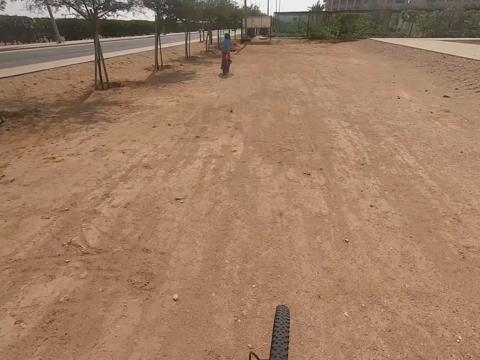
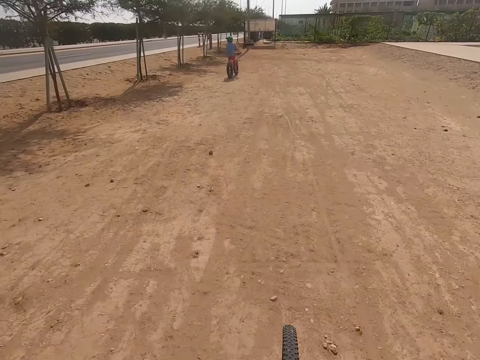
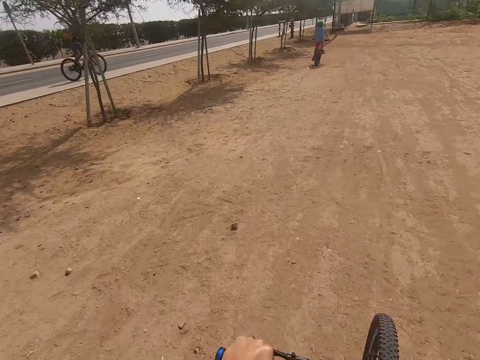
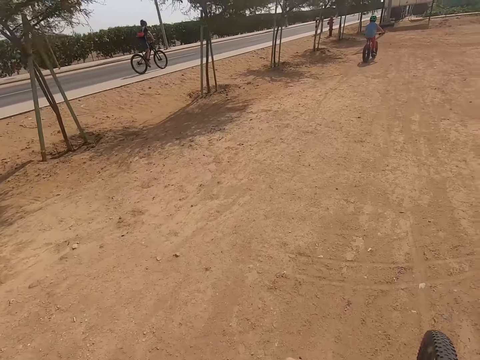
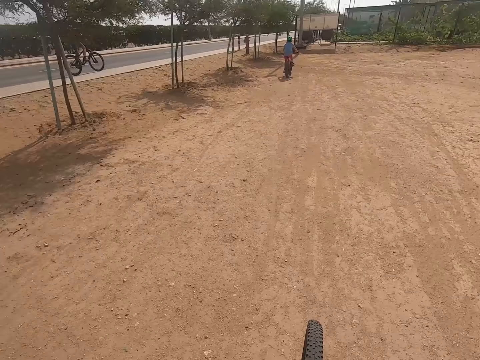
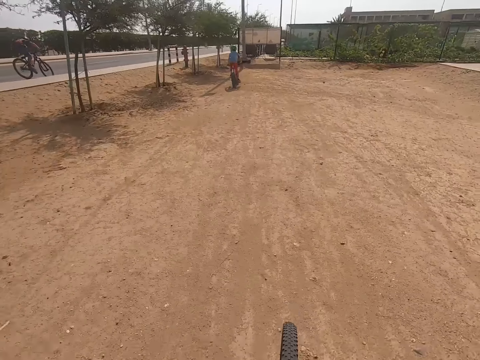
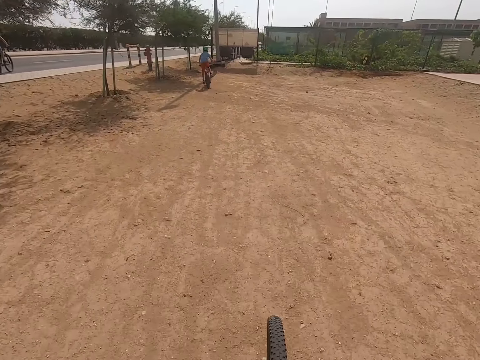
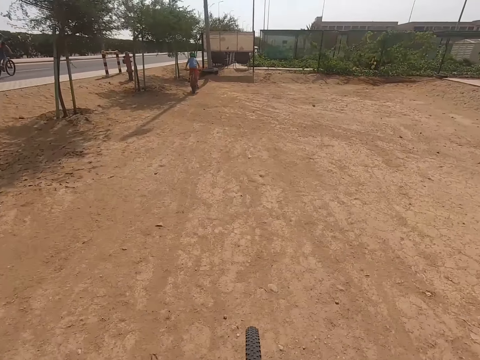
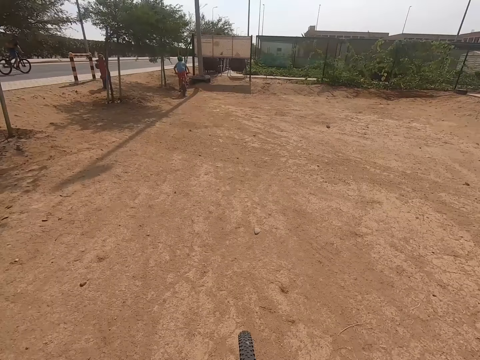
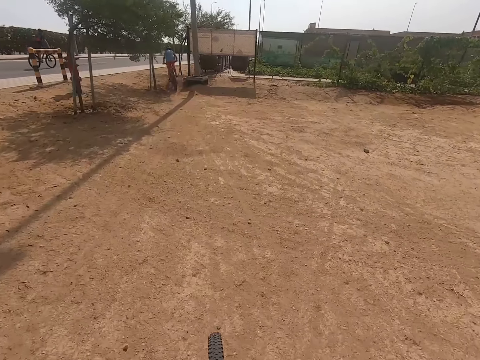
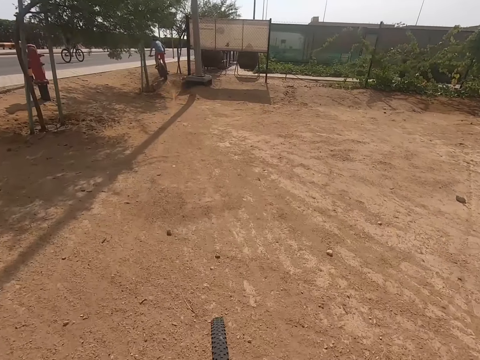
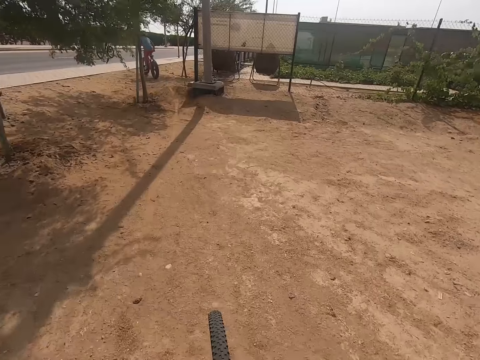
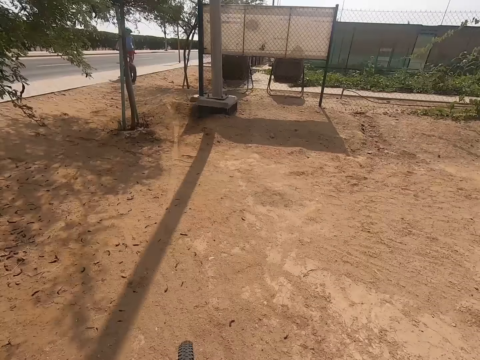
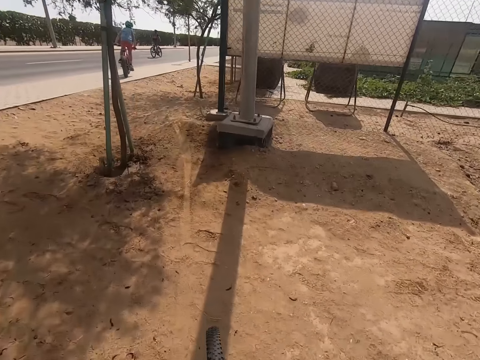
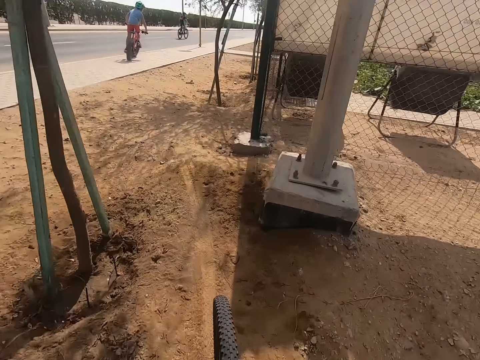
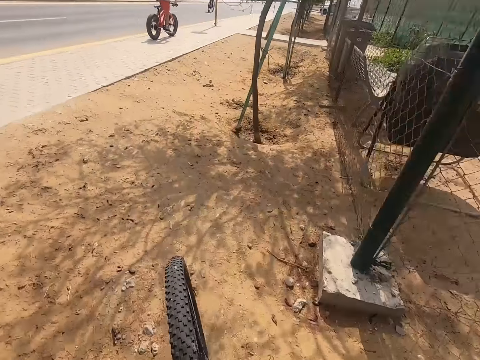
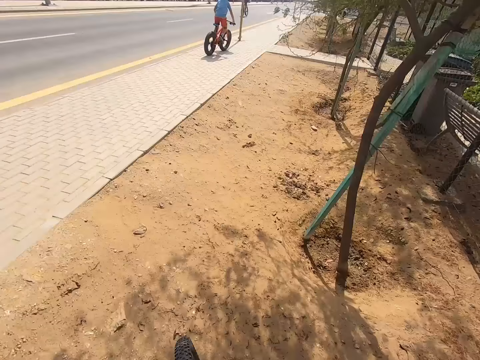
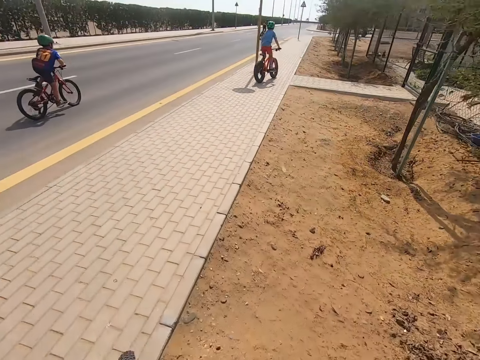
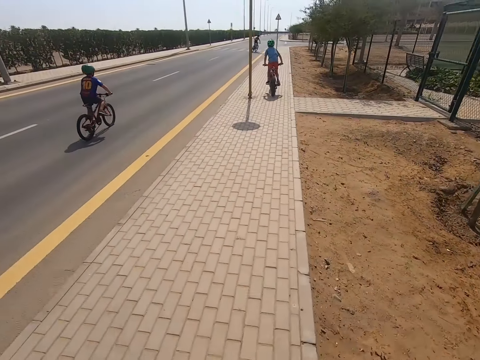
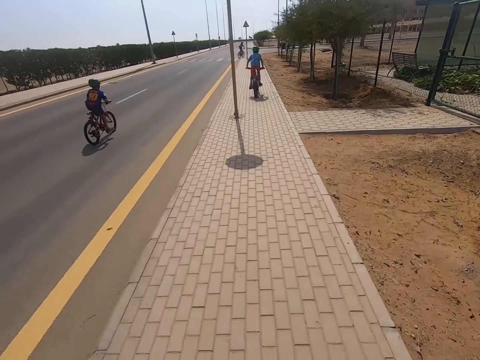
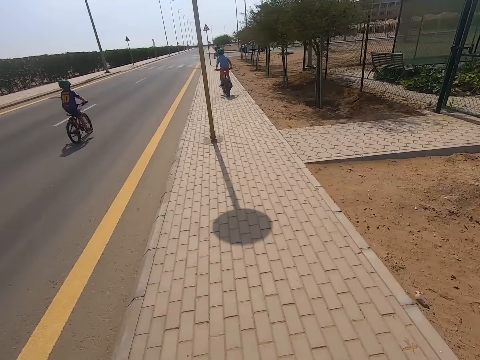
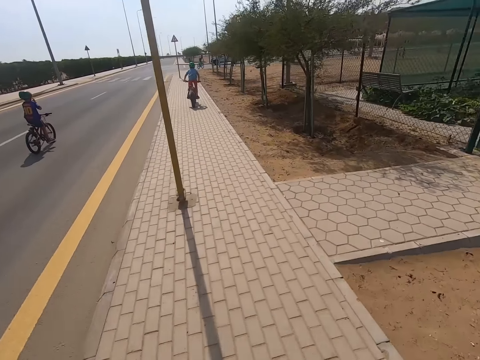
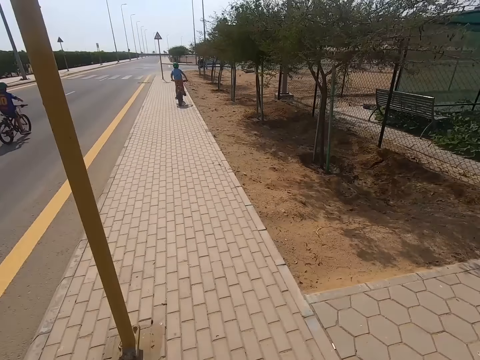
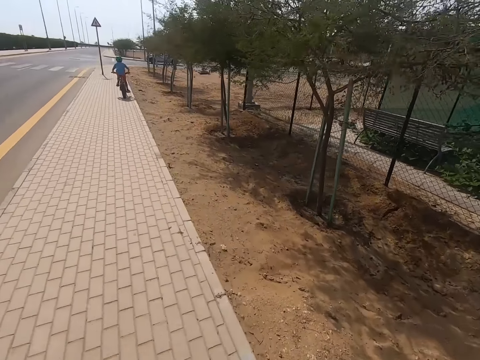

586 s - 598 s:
A woman cycles. A boy cycles. The woman cycles. The camera wearer cycles. Another boy cycles.

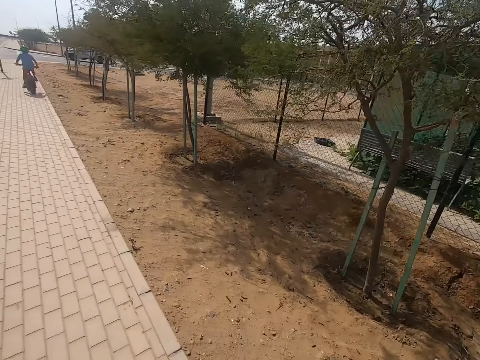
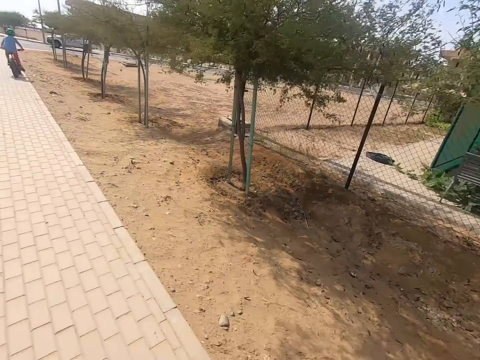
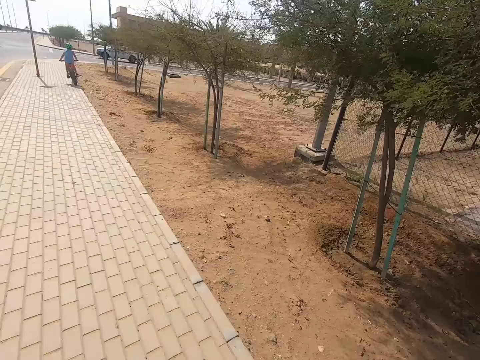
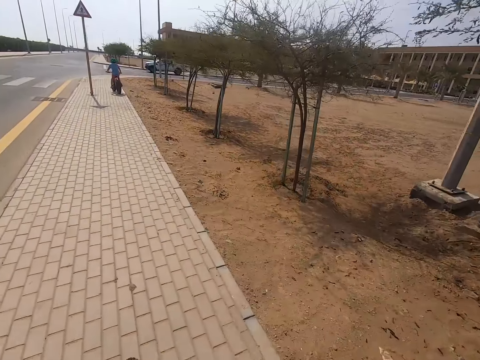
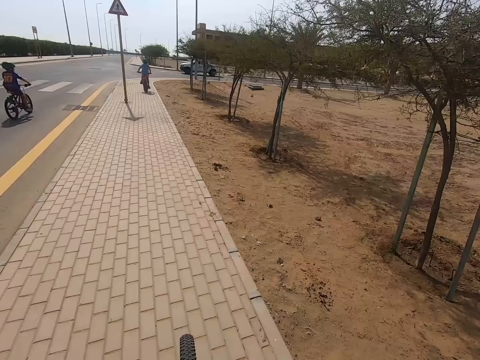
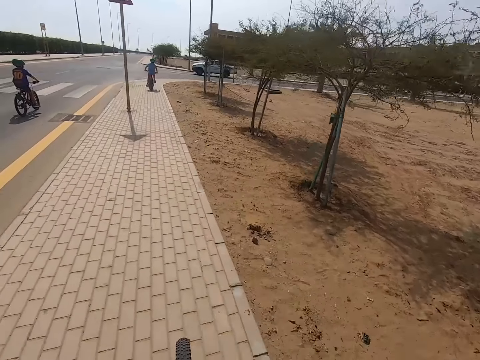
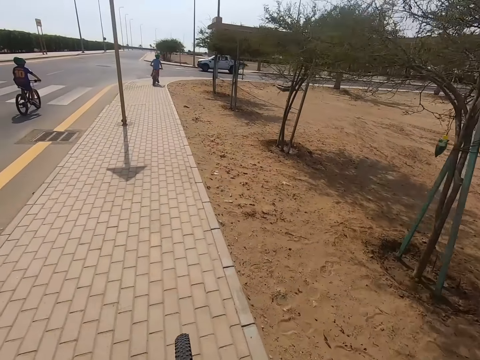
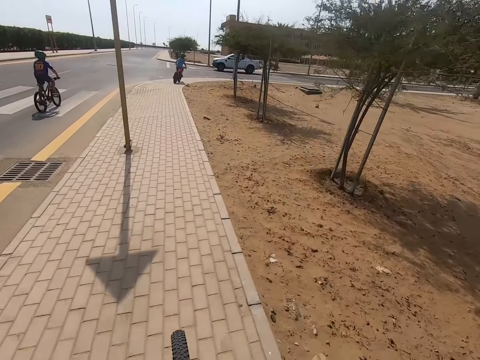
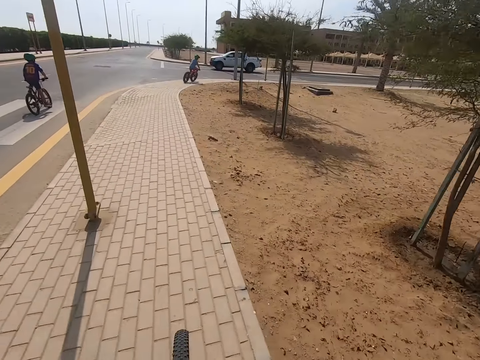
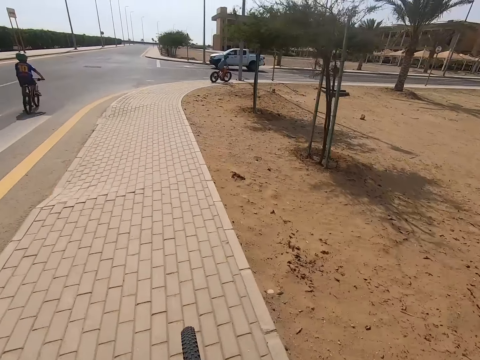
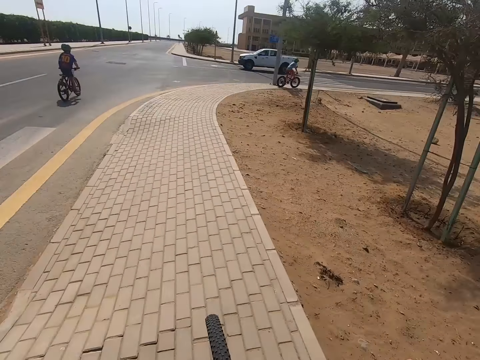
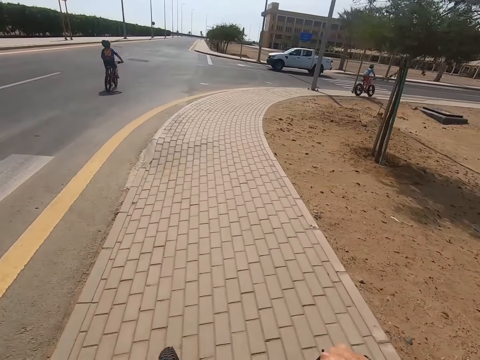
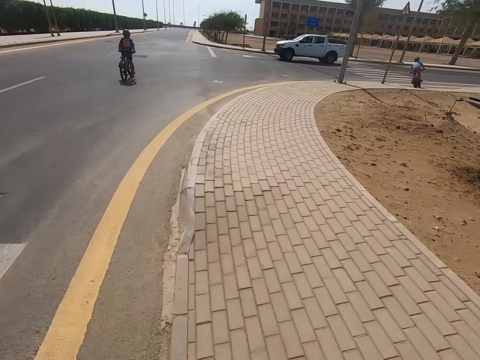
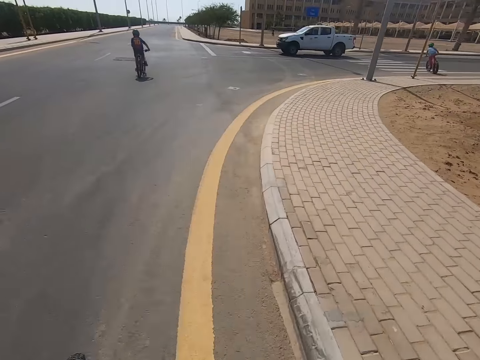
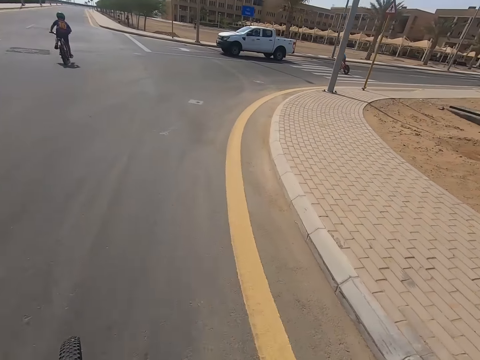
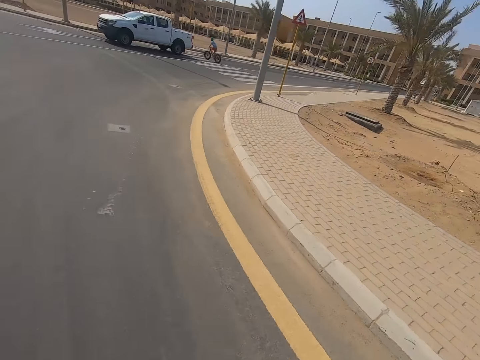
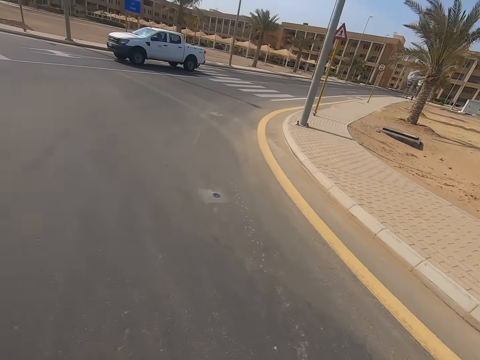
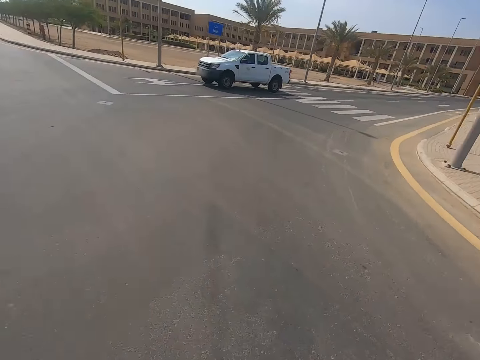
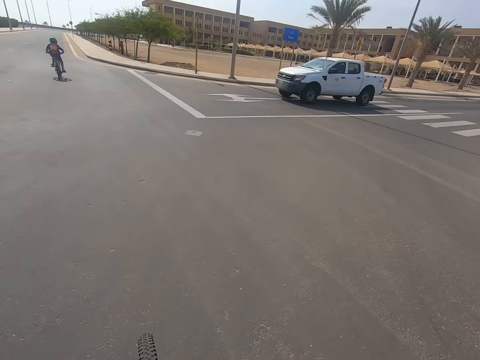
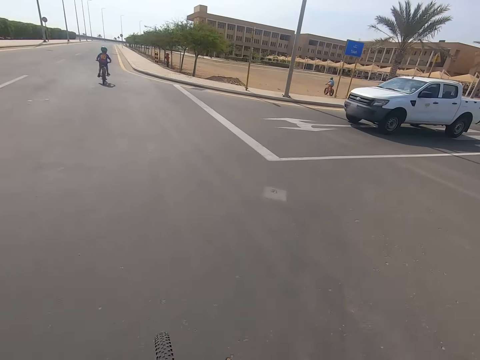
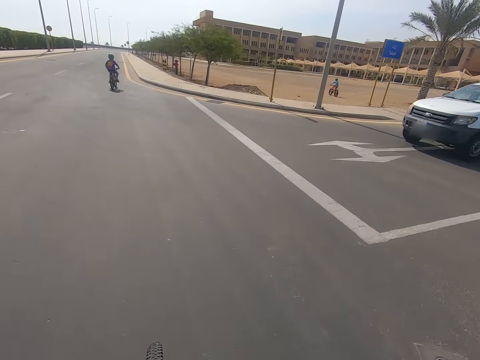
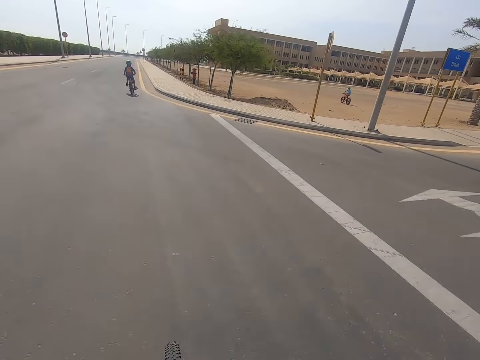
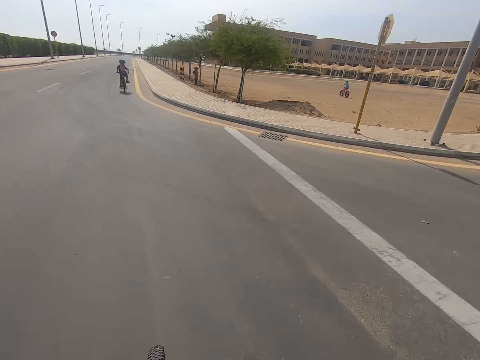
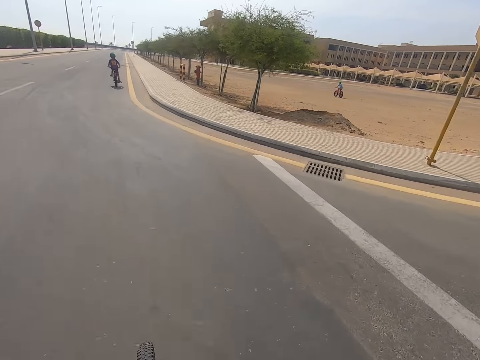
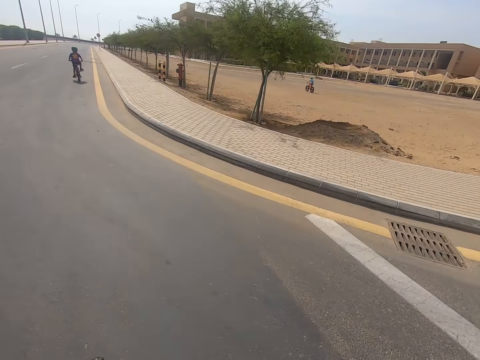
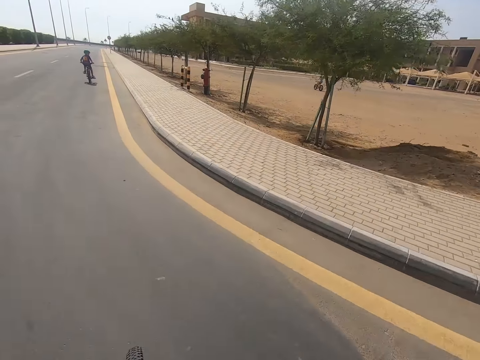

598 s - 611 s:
A boy cycles. Another boy cycles. The first boy cycles. The other boy cycles.

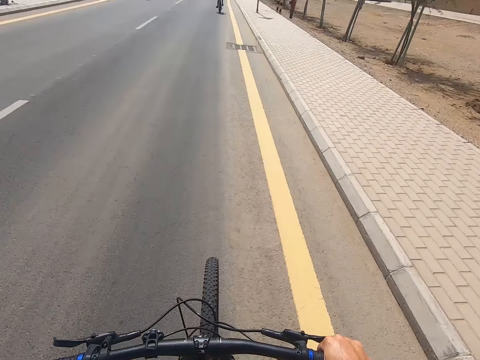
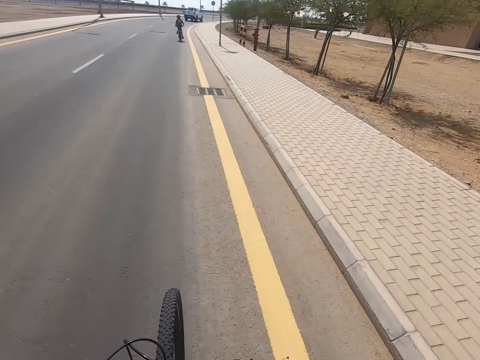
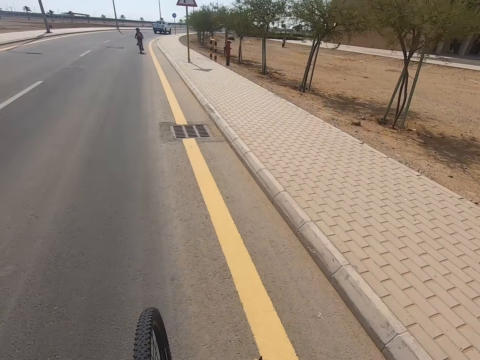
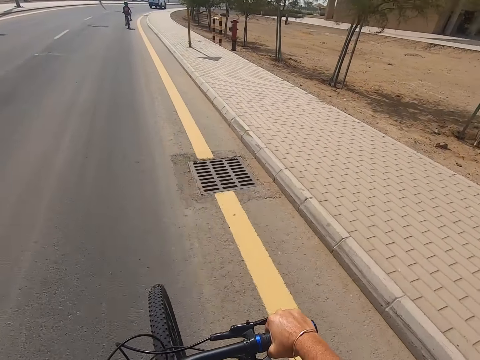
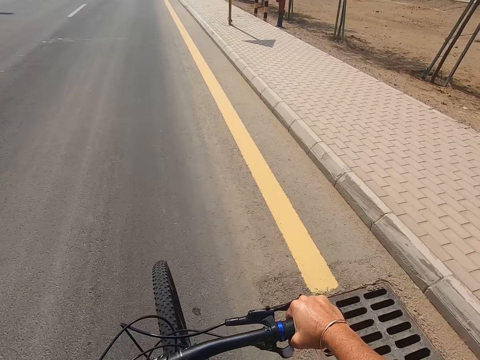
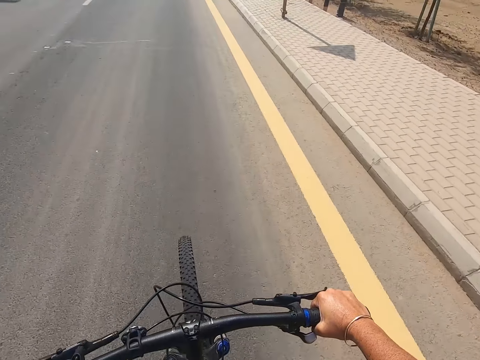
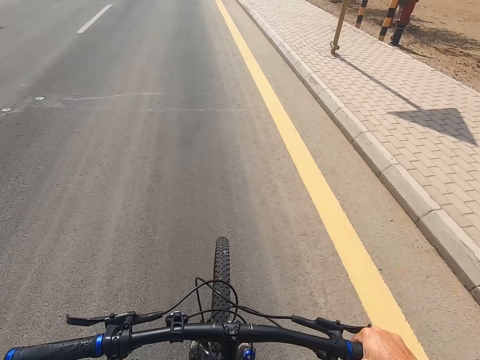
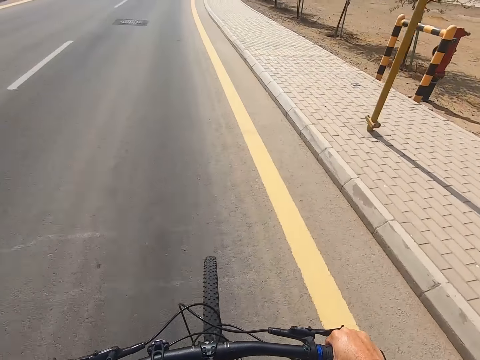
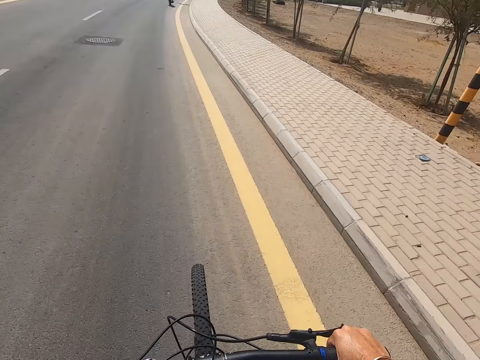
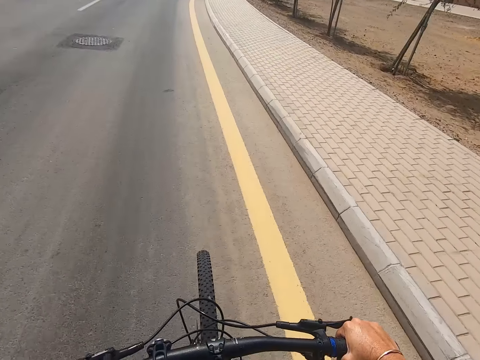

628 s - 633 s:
The camera wearer cycles.
